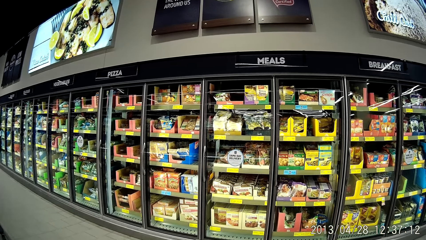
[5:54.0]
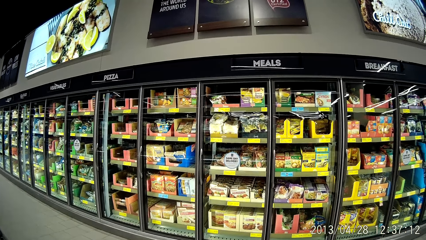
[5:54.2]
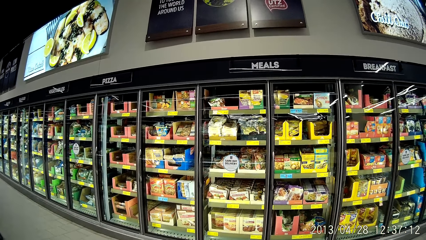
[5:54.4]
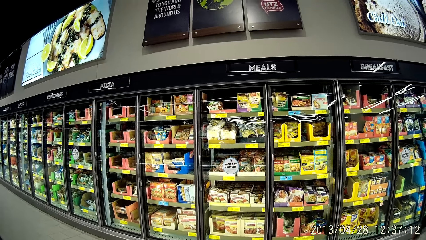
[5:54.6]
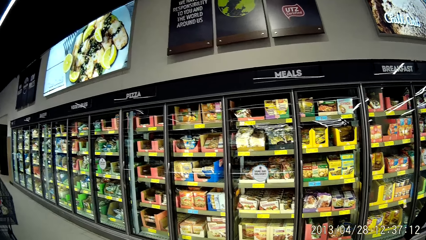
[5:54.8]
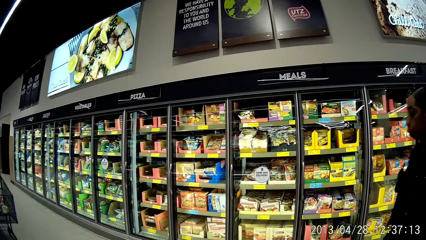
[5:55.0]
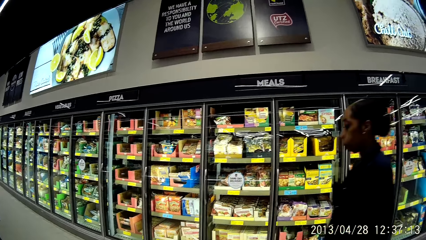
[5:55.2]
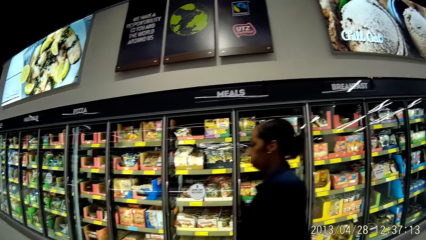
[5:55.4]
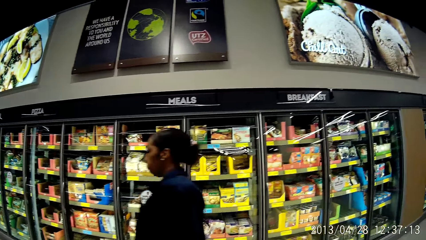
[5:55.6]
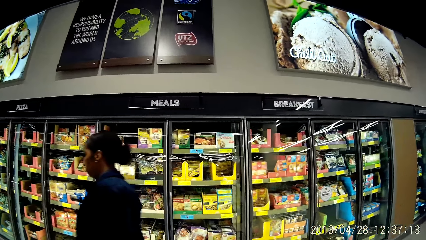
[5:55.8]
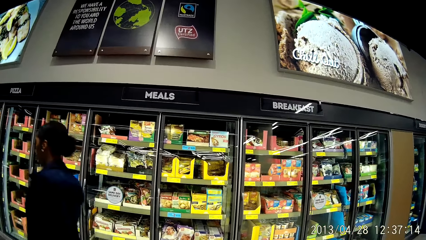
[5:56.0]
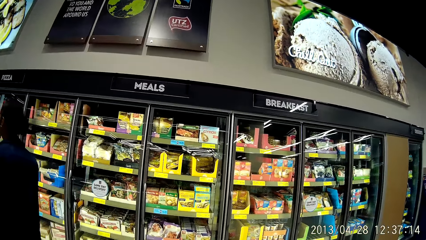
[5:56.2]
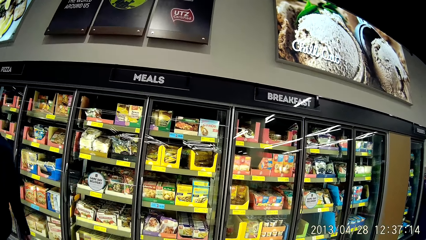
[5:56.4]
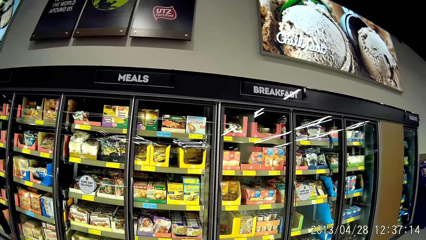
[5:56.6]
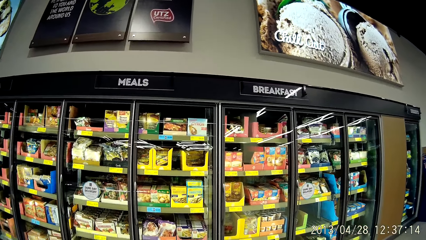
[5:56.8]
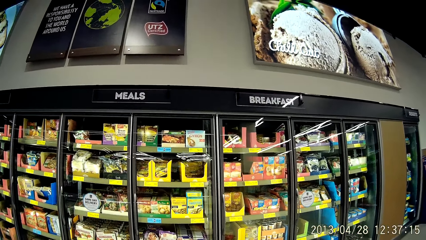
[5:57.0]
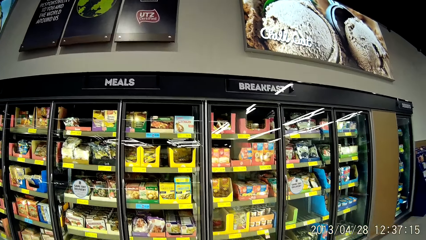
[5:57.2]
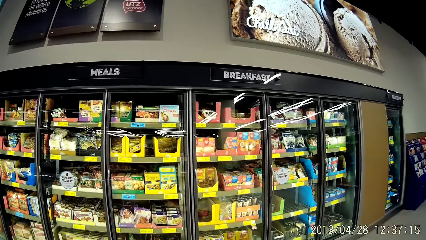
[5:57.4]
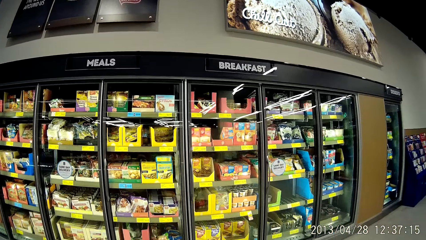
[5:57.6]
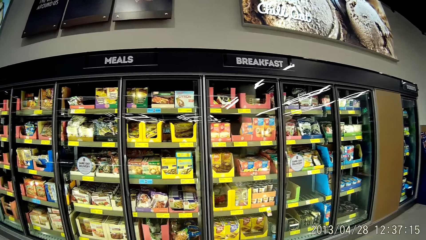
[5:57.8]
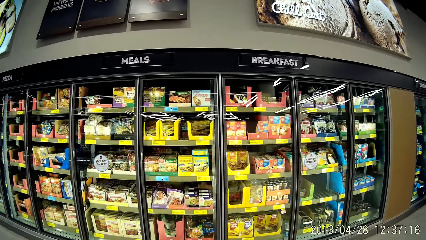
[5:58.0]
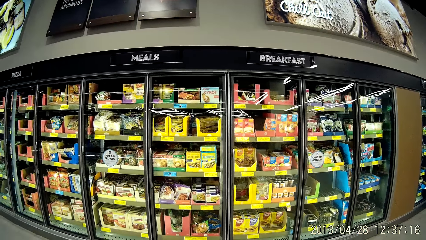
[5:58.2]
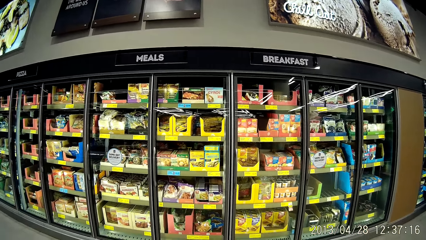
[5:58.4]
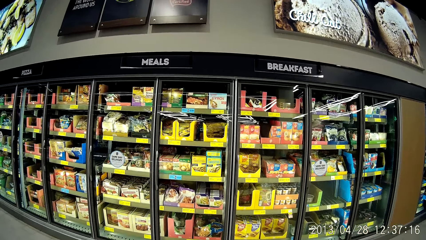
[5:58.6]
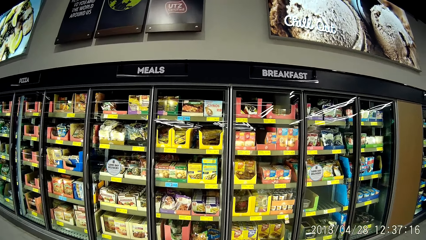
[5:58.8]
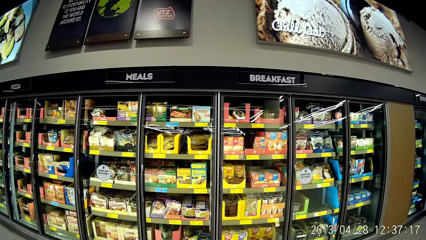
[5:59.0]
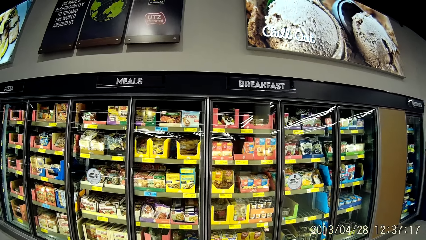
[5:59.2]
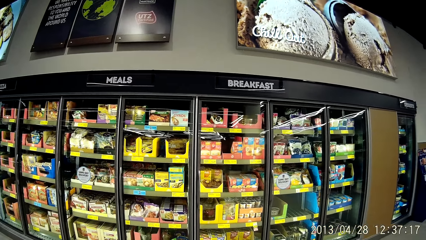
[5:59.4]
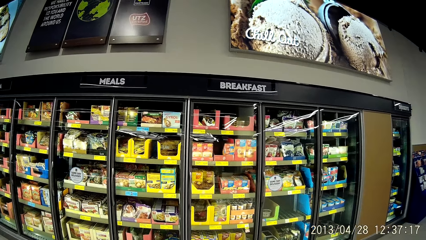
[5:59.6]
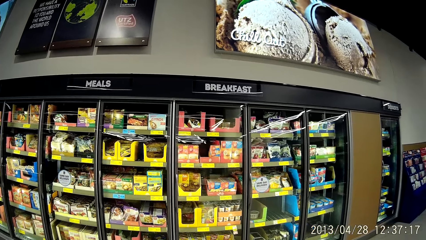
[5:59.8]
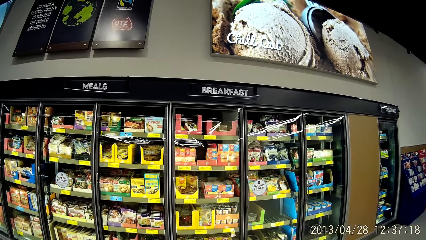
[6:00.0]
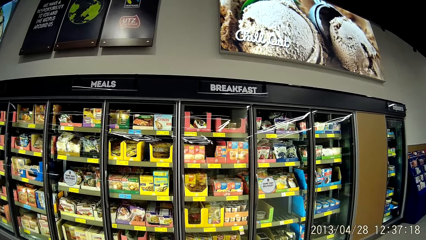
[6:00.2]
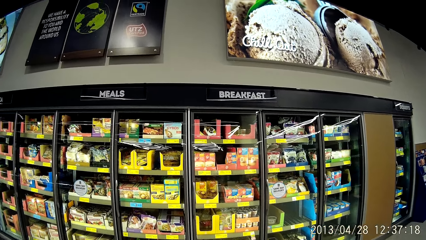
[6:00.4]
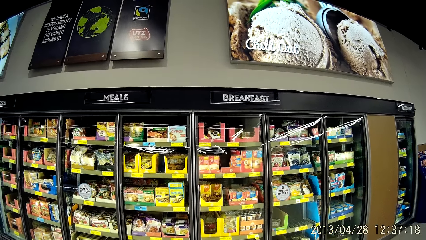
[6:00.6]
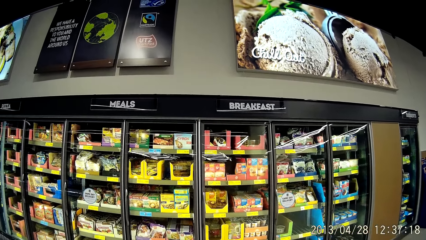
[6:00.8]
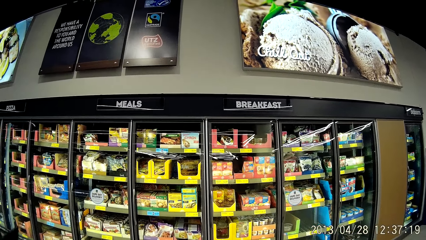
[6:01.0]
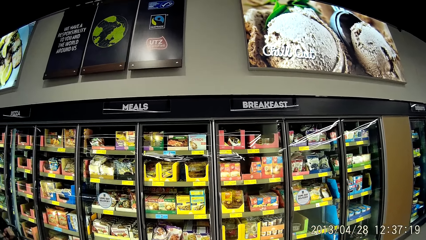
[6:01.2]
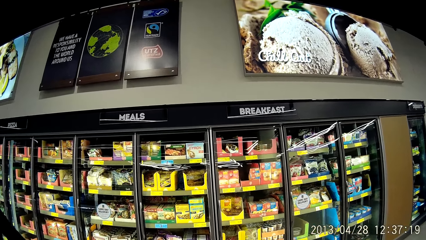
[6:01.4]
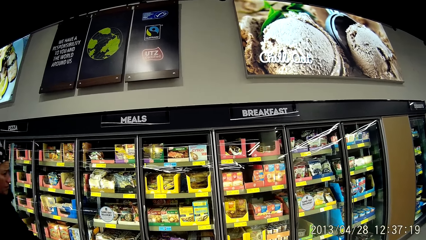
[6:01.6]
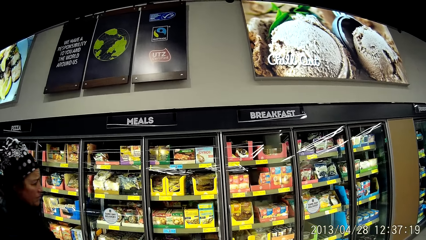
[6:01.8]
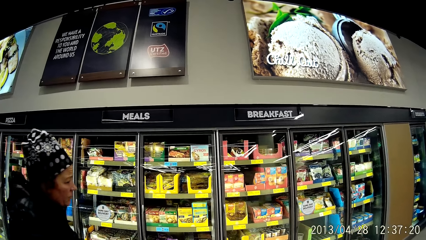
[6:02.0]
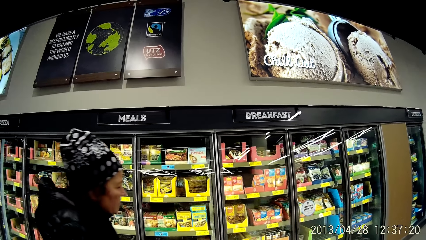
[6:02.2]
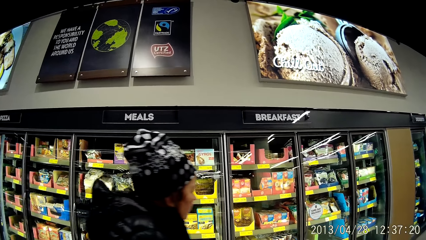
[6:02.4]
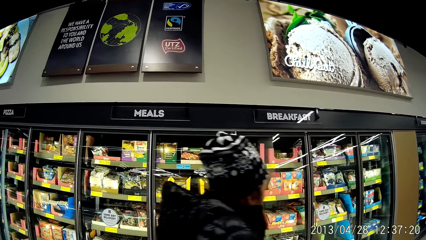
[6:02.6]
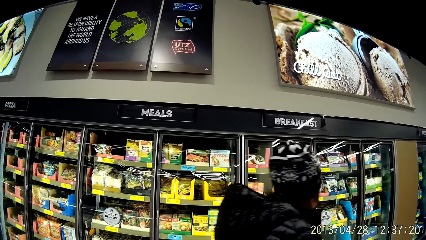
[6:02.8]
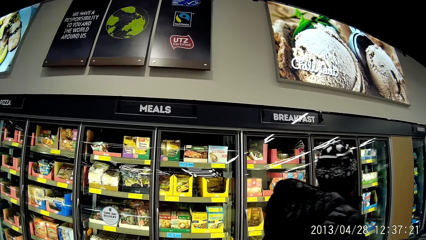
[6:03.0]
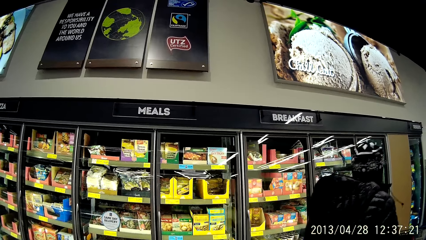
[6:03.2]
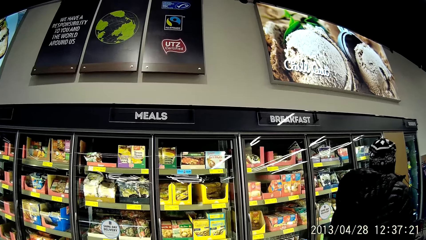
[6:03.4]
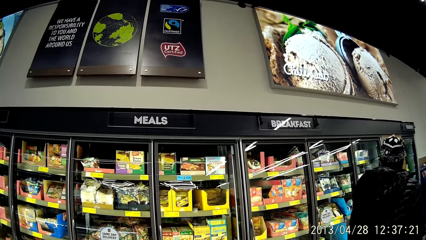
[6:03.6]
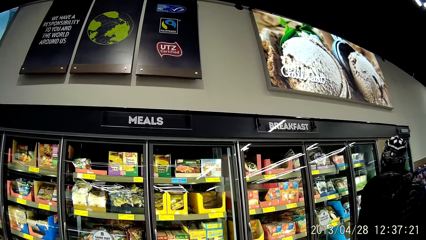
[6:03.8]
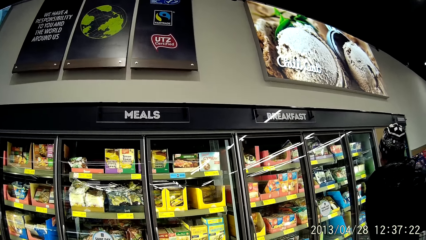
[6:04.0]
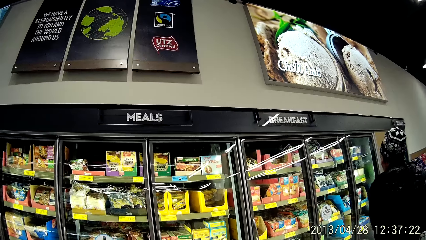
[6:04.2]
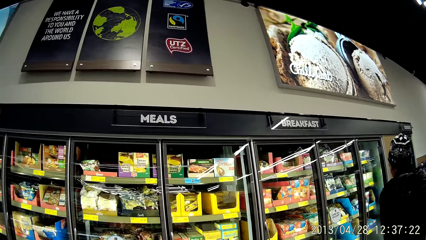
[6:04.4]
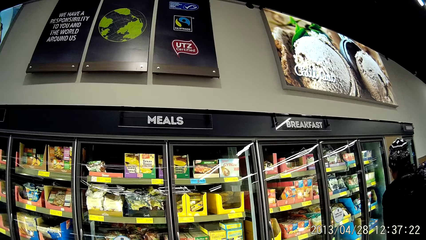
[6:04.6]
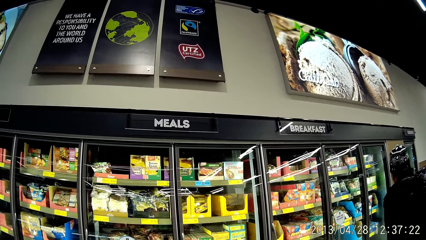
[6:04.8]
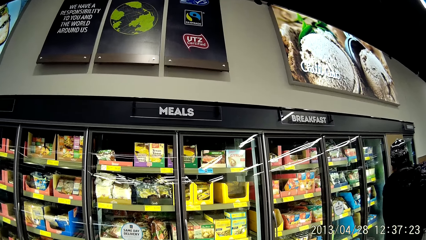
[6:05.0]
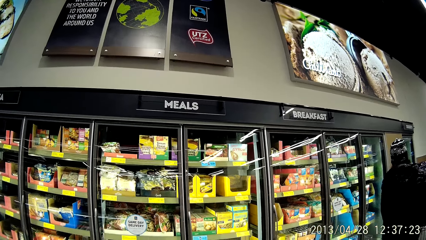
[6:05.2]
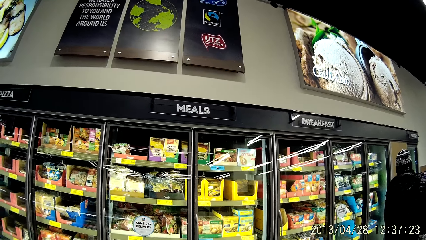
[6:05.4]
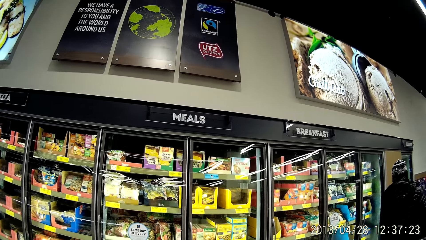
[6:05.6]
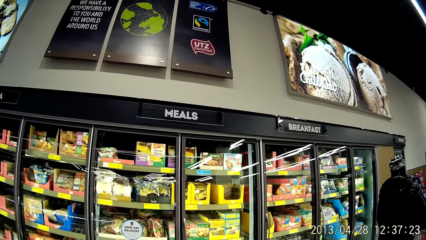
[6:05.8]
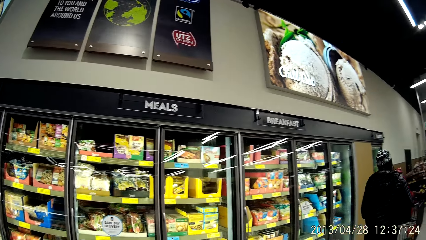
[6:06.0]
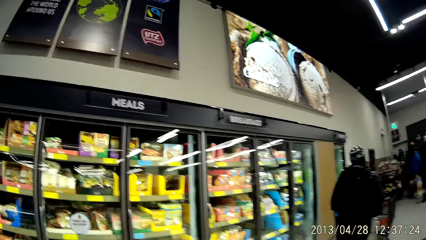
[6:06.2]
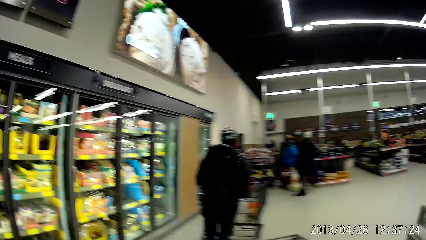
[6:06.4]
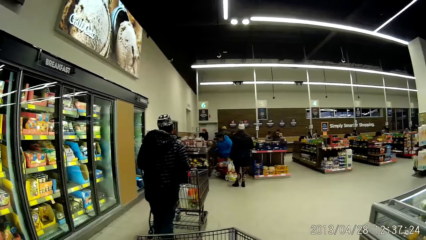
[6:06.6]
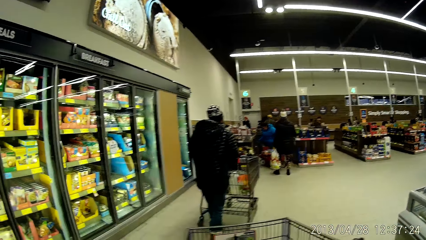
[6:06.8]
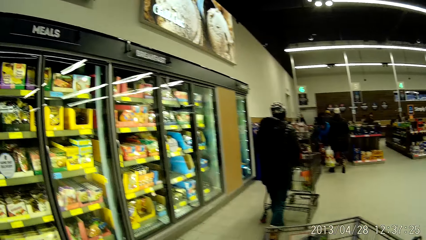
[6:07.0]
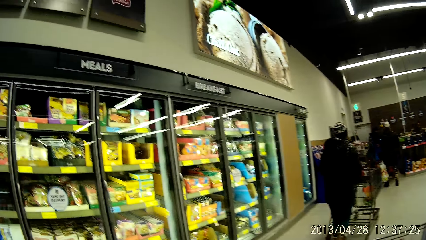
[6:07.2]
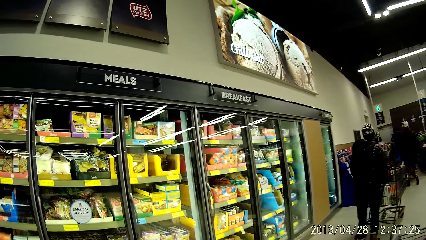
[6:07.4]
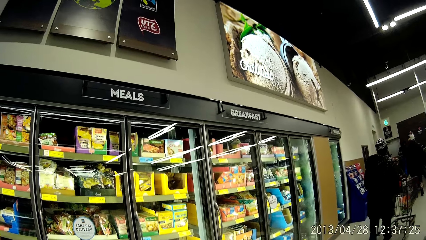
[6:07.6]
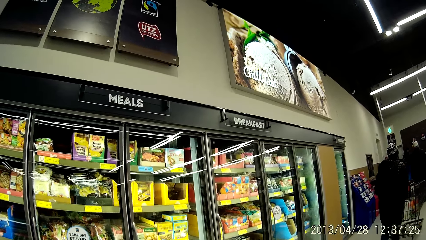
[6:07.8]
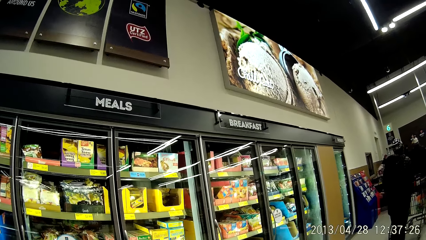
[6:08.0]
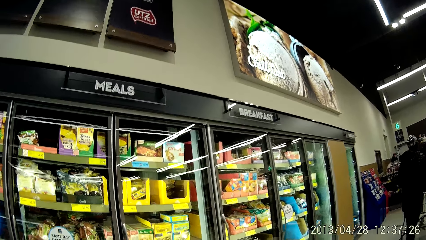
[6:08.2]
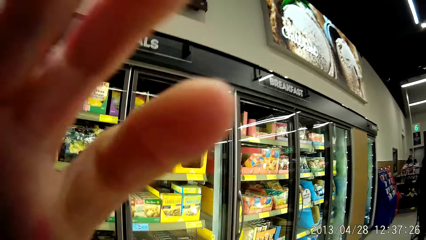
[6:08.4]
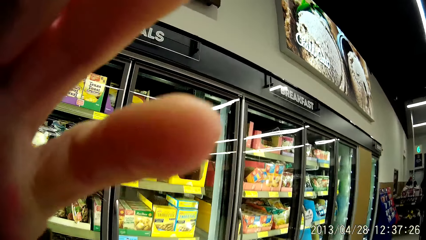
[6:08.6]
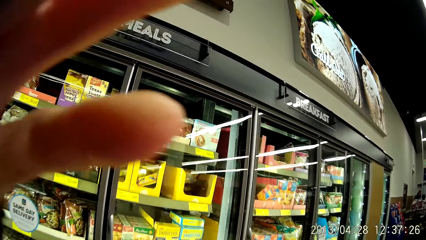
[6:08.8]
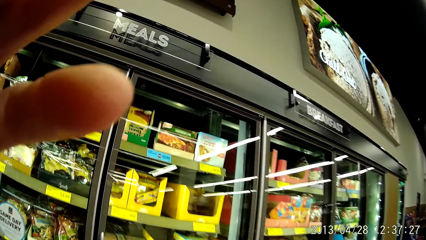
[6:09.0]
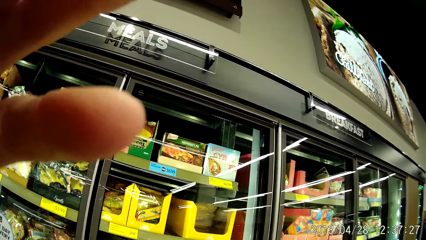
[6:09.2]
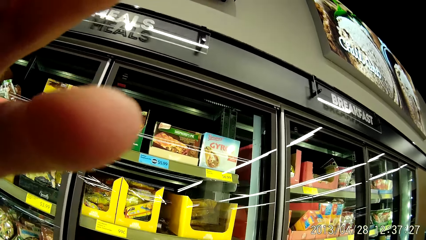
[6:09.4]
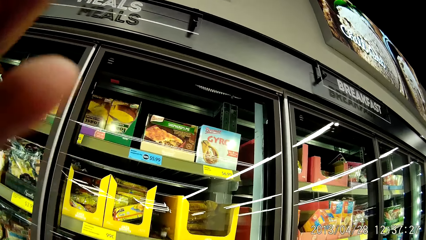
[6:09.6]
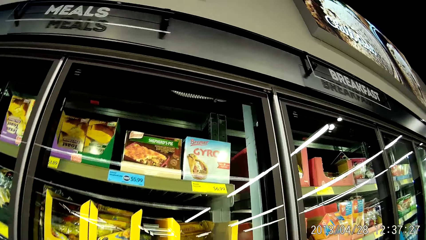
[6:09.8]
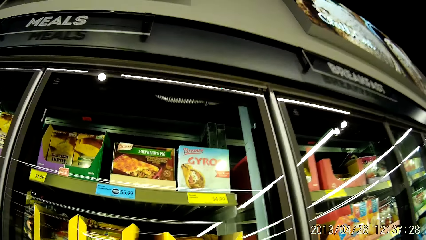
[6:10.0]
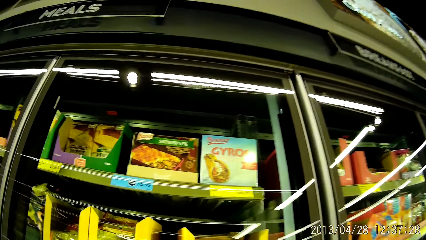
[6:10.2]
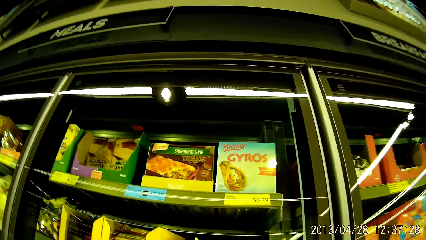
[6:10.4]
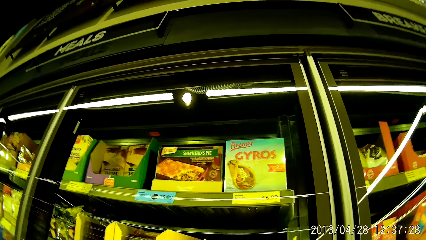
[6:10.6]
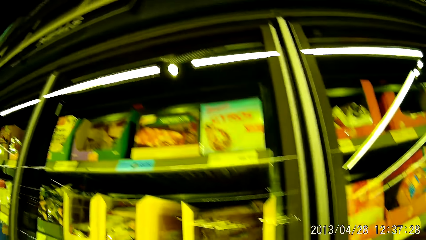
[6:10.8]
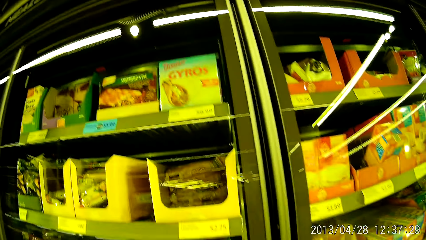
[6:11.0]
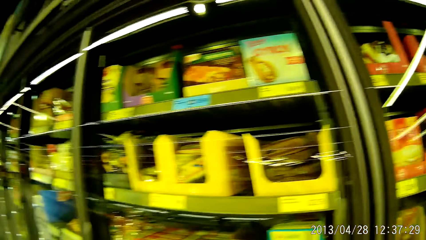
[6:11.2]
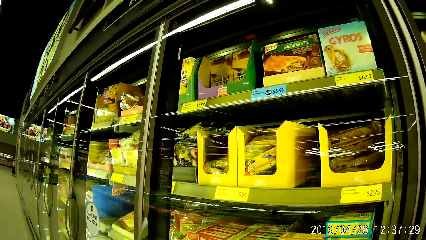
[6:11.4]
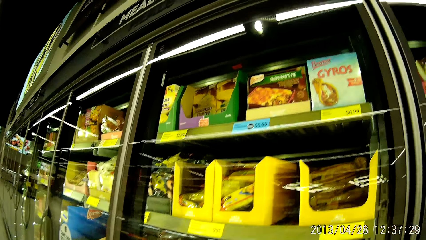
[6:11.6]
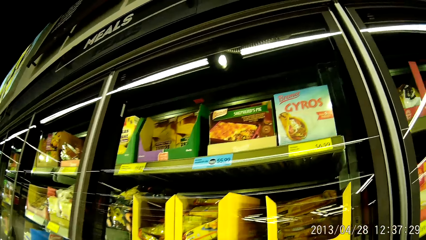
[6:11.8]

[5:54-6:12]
The camera wearer looks at a woman. They look at the shelves. They move towards another refrigerator. They look at a man. They look at the shelves. They fix the camera.
